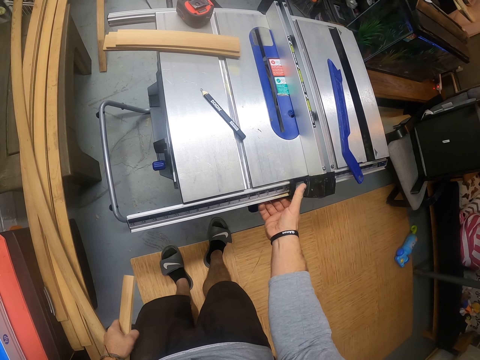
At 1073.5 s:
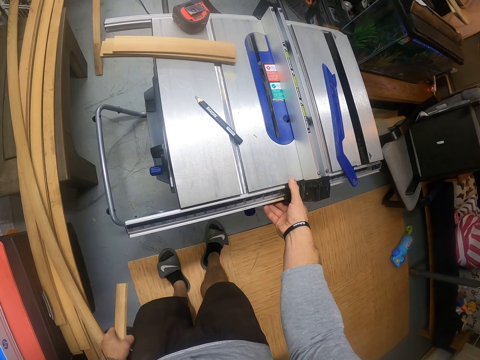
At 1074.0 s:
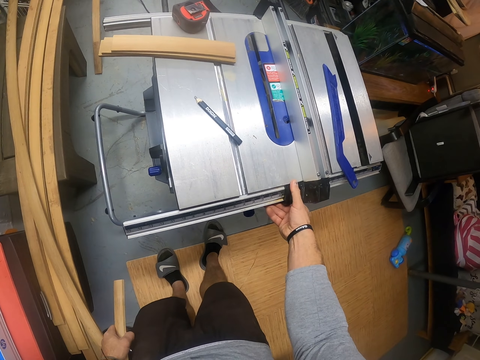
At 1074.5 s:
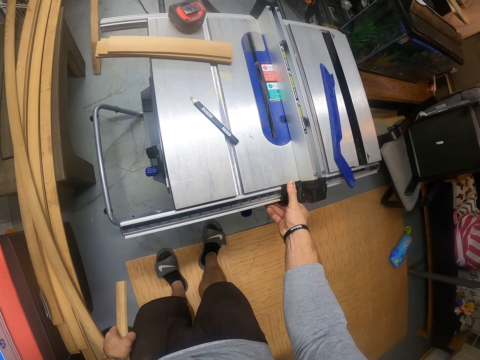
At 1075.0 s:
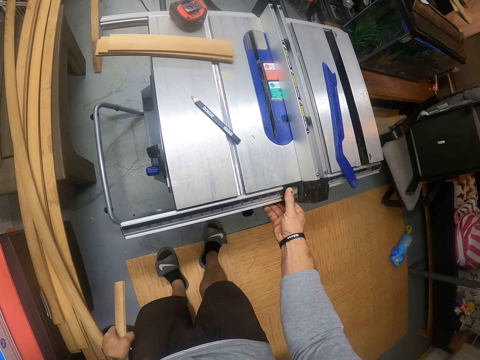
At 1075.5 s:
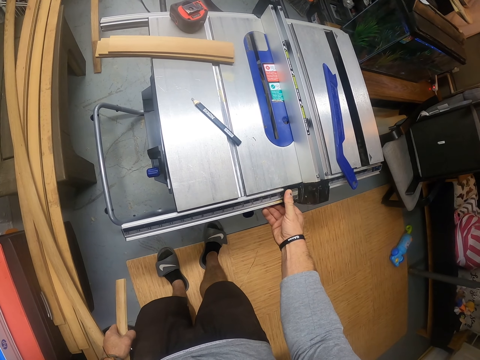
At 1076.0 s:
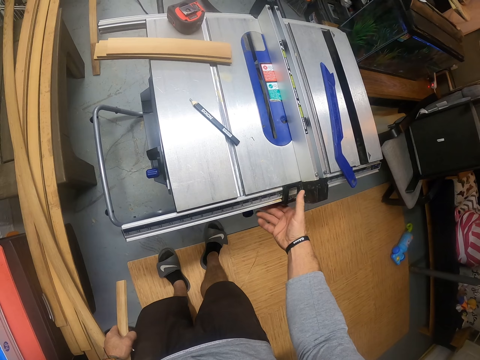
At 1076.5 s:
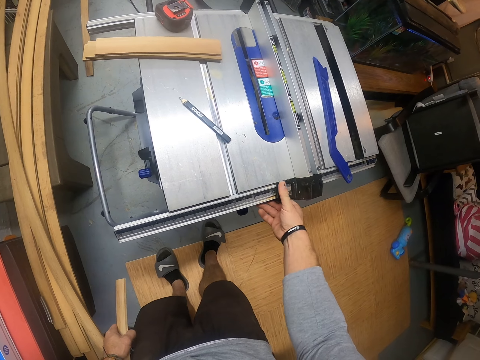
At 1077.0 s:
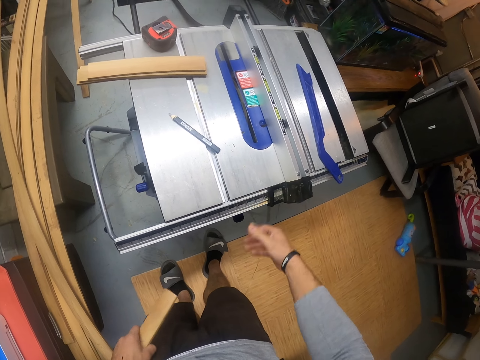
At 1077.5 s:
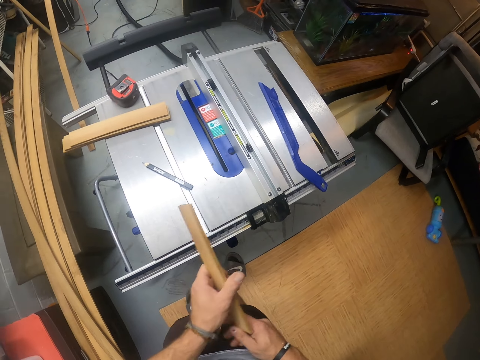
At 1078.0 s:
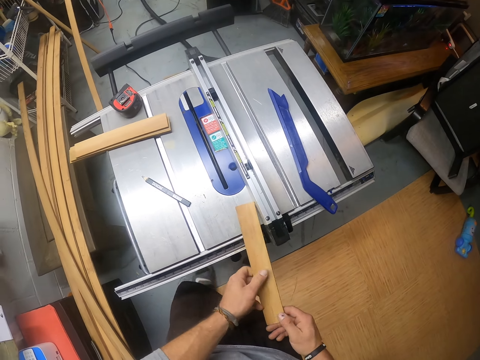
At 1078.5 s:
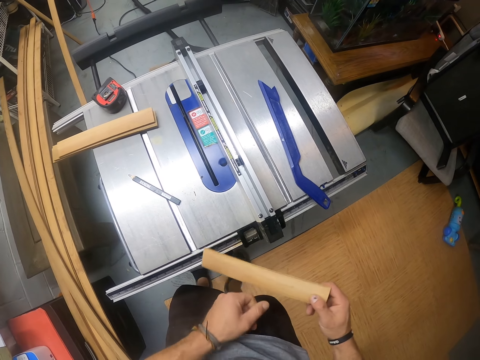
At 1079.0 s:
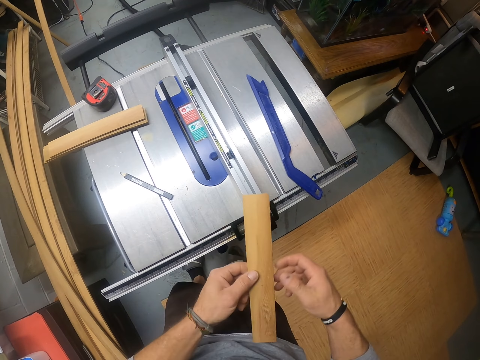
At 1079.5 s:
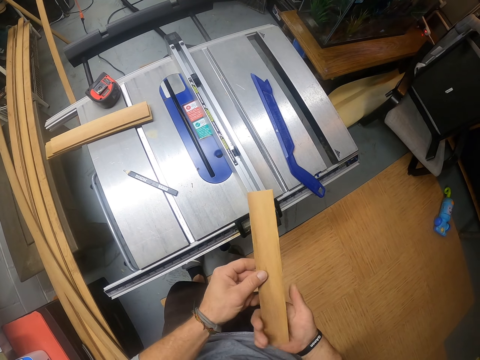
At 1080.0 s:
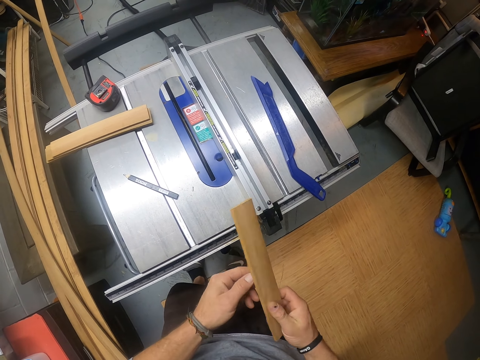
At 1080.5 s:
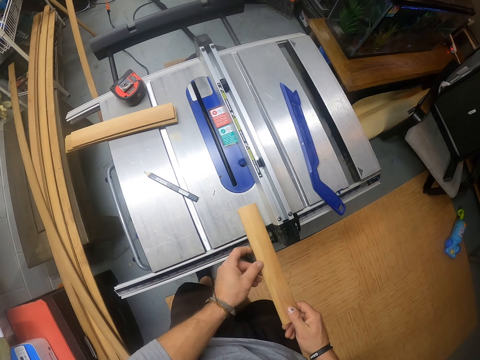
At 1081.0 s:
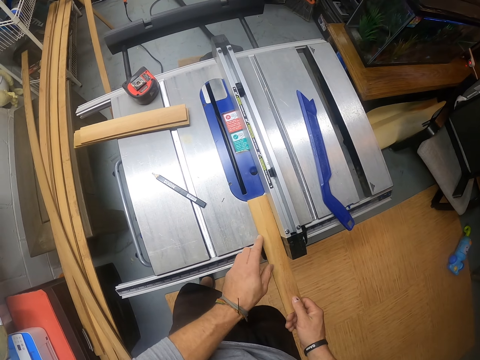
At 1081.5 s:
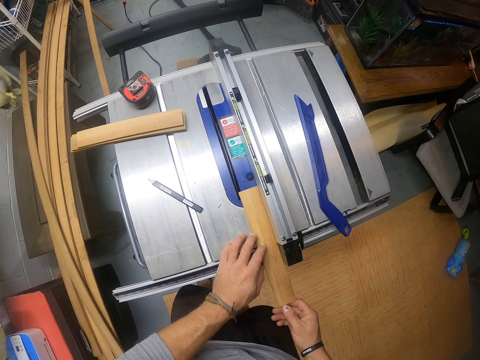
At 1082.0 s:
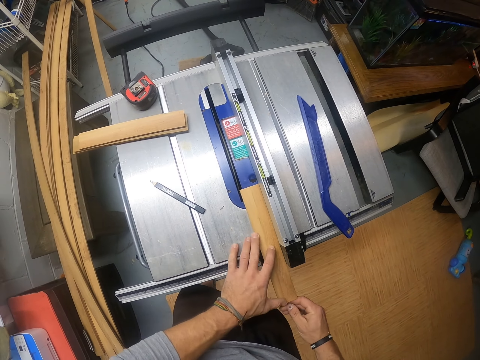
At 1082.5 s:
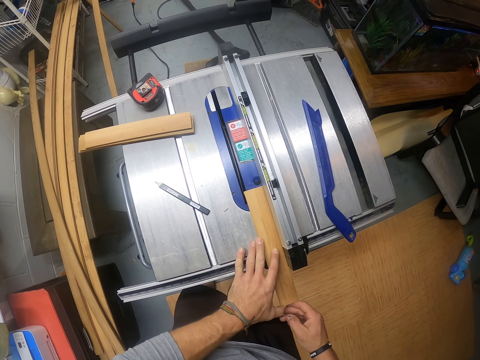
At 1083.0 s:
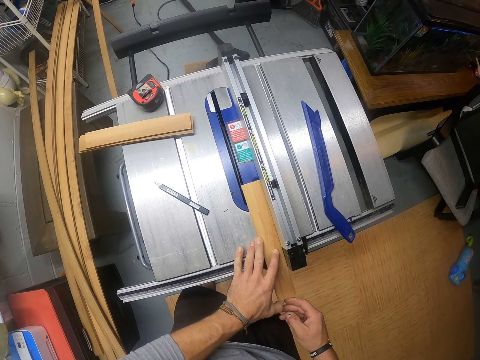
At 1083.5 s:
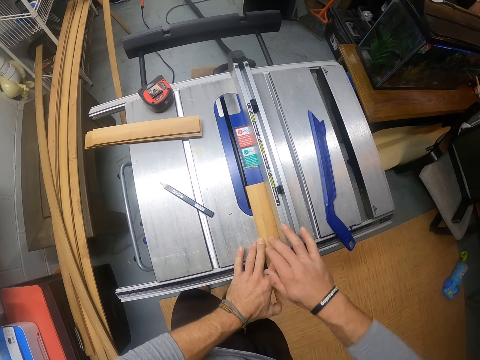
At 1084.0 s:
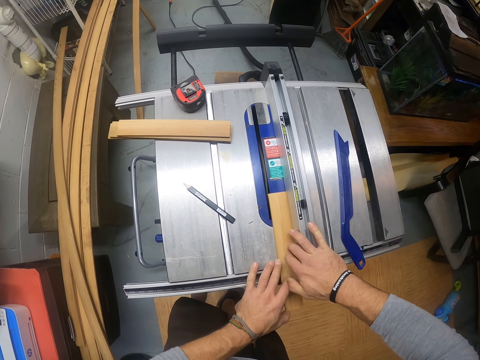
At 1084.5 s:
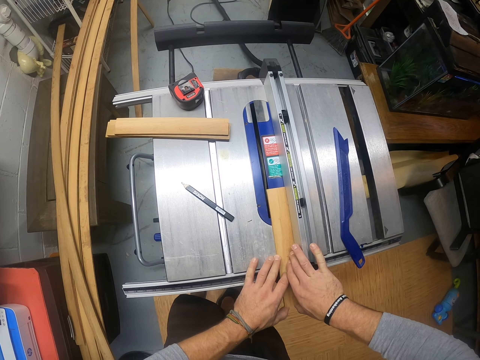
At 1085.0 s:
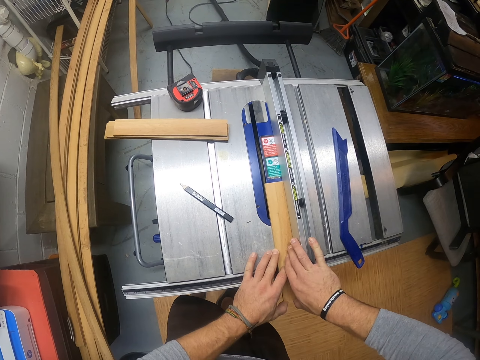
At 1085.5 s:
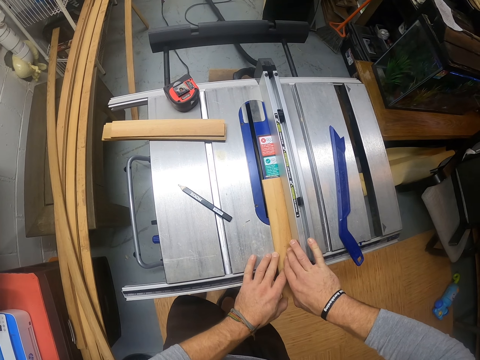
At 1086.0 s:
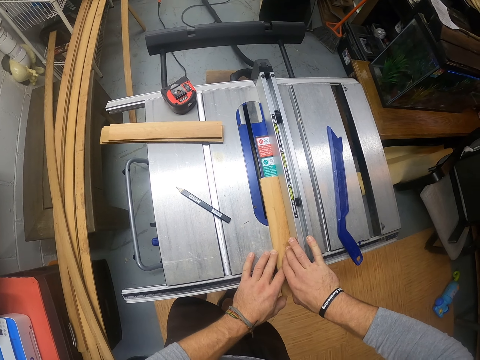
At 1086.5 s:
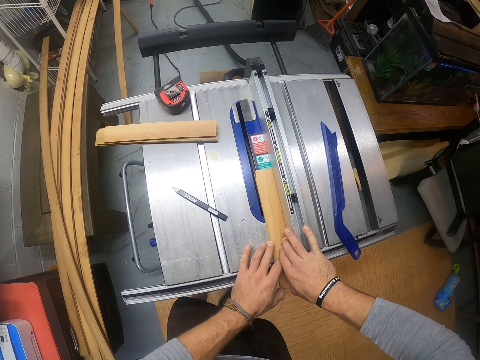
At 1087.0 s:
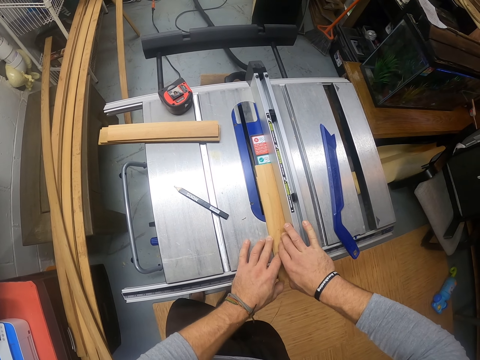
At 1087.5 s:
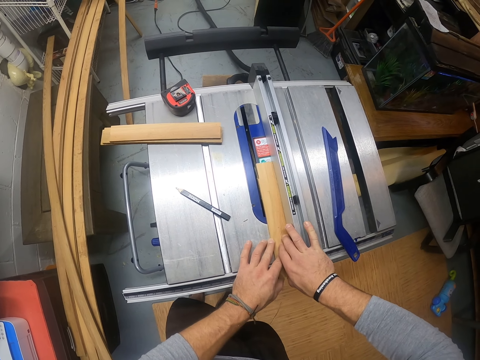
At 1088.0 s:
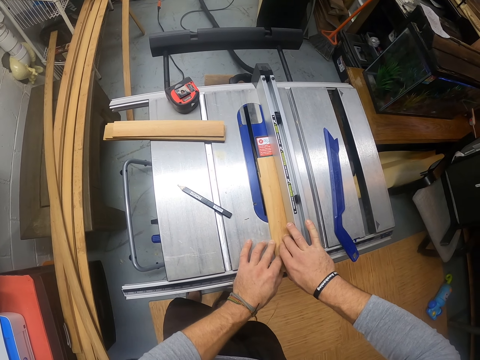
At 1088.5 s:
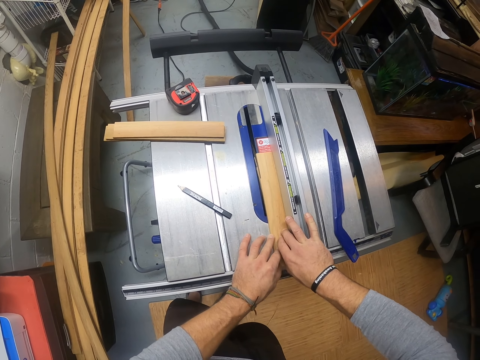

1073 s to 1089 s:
The camera wearer touches the table saw with his right hand. He holds a piece of wood. He checks the plank with both hands. He turns the piece of wood. He cuts the plank in the table saw with both hands. He slides the piece of wood on the table saw. He cuts the piece of wood.

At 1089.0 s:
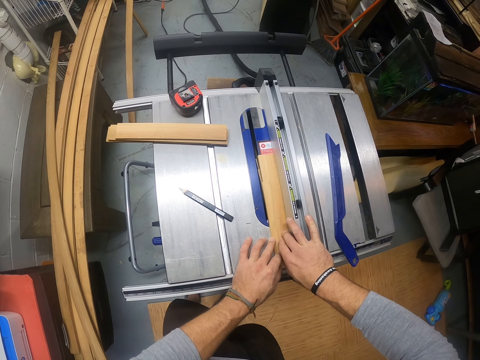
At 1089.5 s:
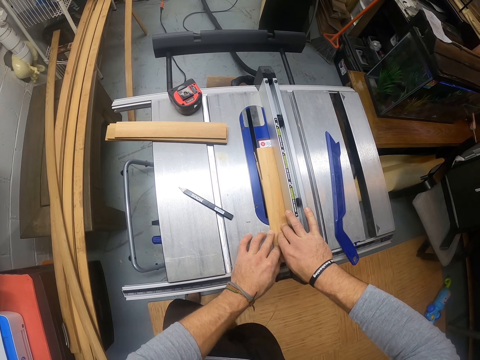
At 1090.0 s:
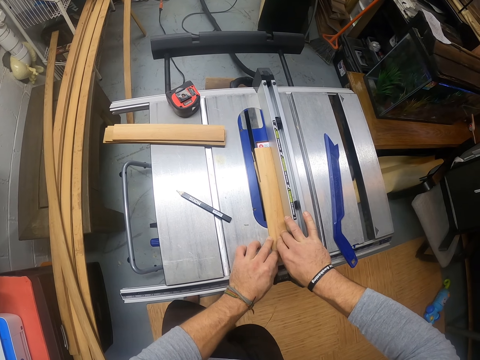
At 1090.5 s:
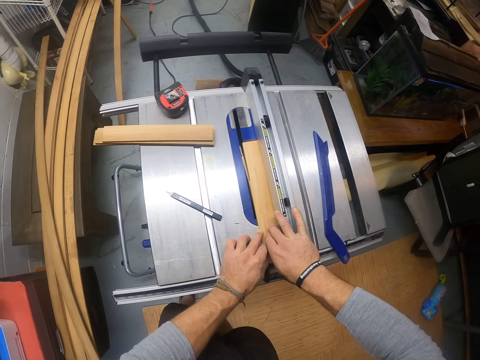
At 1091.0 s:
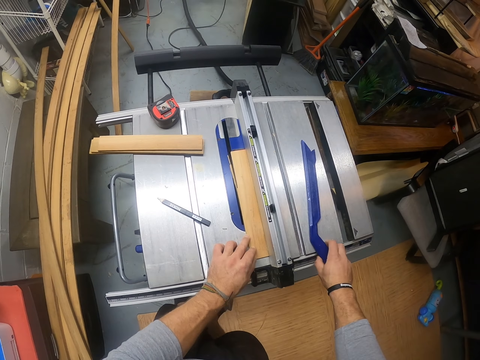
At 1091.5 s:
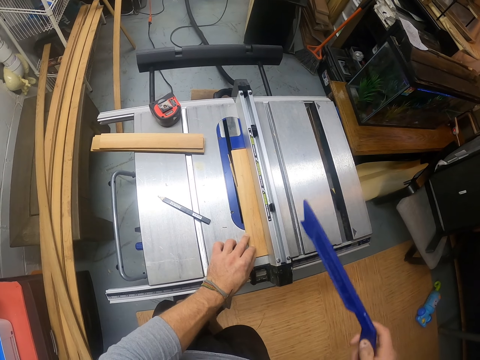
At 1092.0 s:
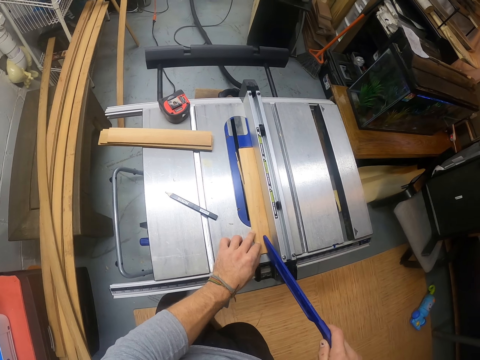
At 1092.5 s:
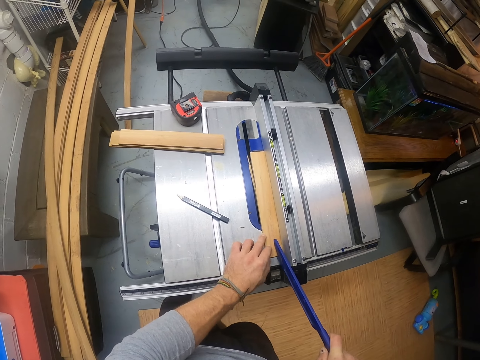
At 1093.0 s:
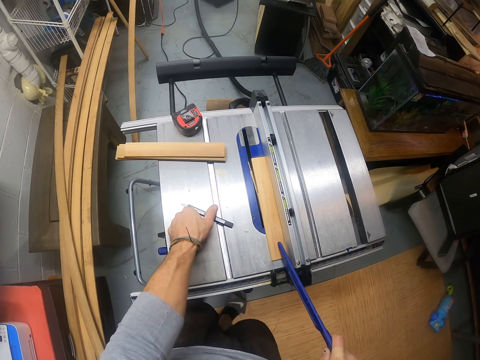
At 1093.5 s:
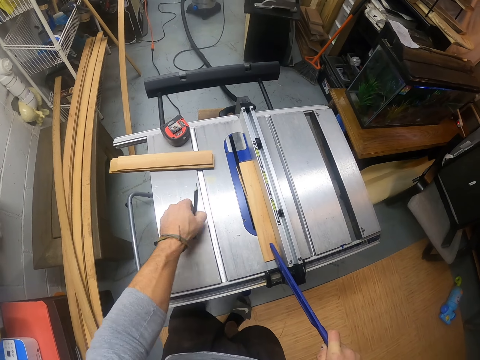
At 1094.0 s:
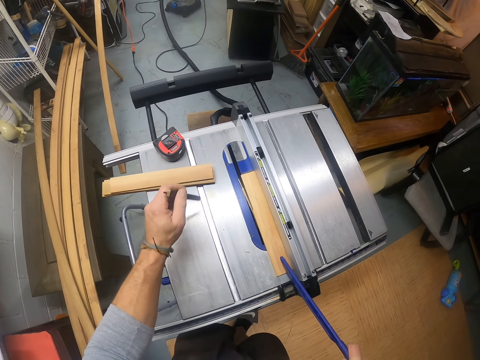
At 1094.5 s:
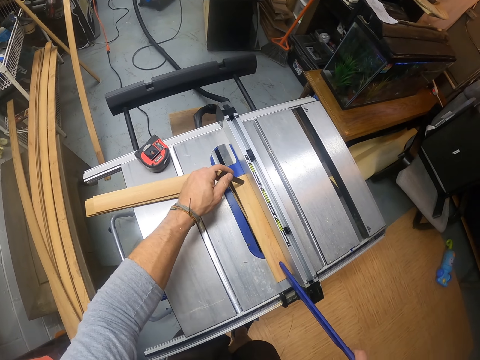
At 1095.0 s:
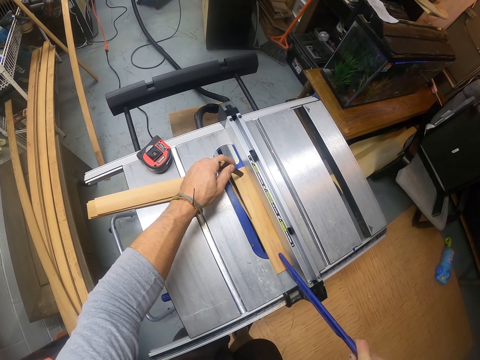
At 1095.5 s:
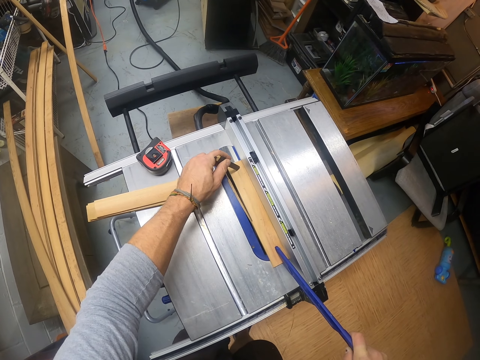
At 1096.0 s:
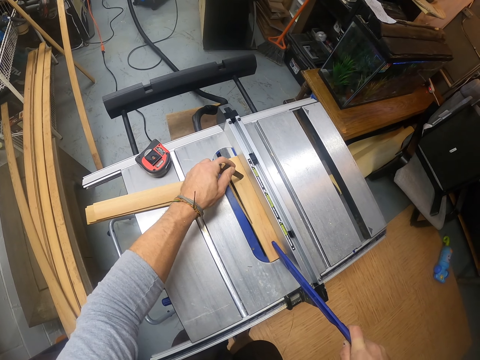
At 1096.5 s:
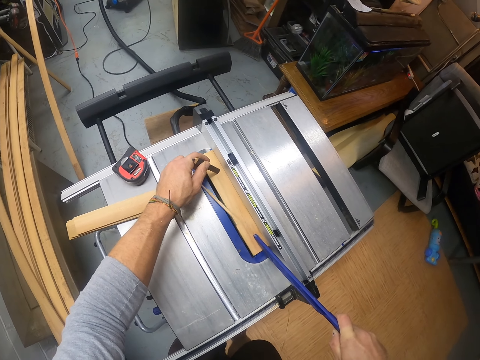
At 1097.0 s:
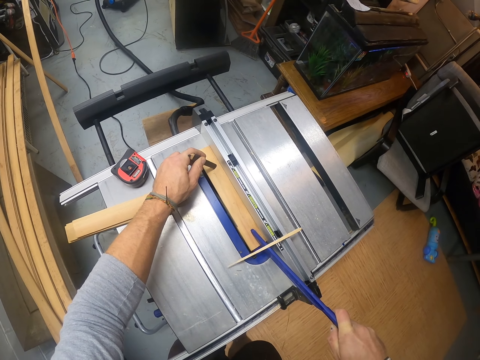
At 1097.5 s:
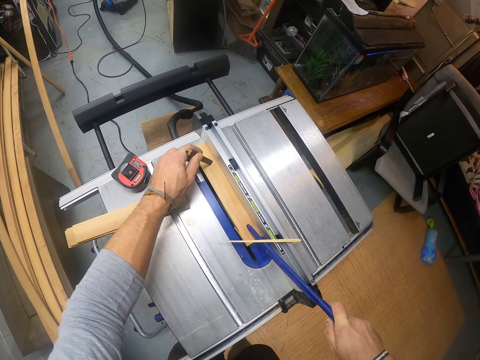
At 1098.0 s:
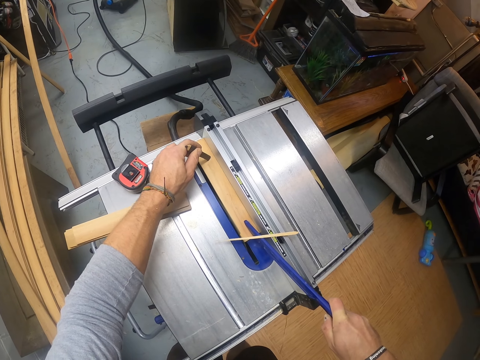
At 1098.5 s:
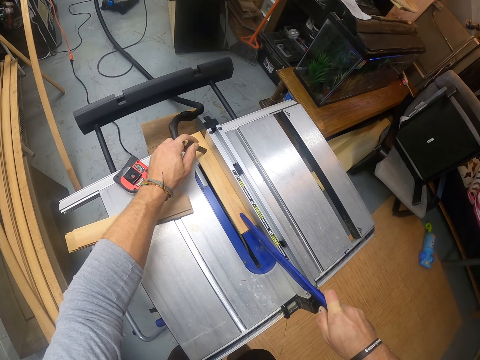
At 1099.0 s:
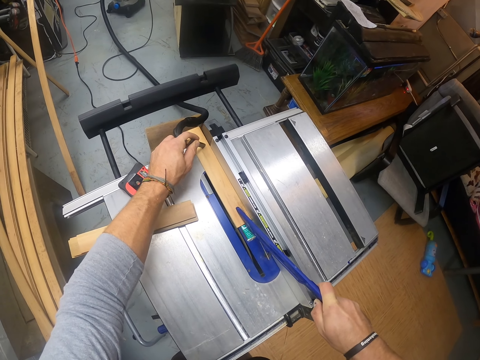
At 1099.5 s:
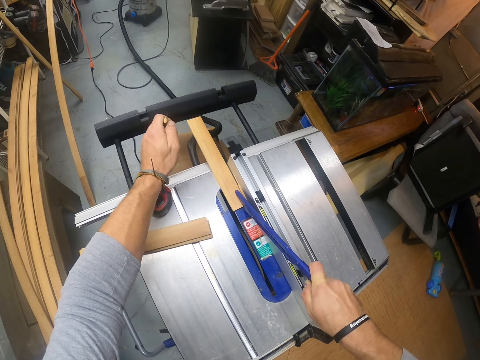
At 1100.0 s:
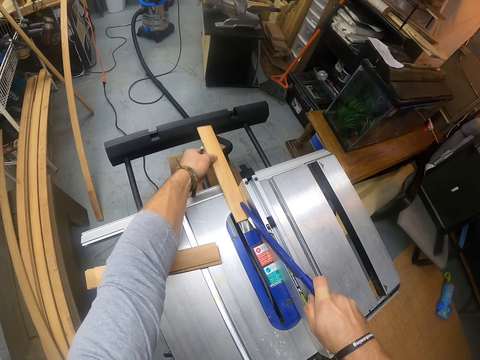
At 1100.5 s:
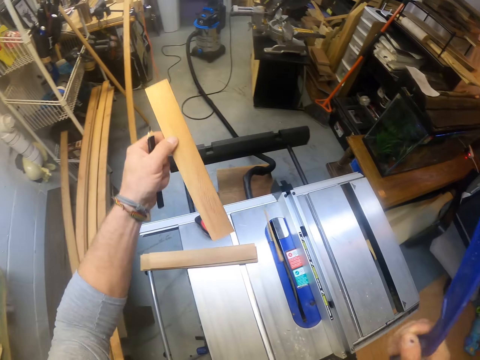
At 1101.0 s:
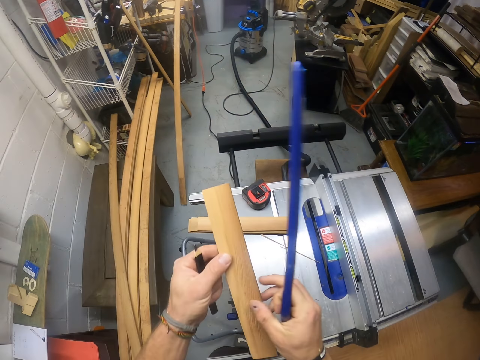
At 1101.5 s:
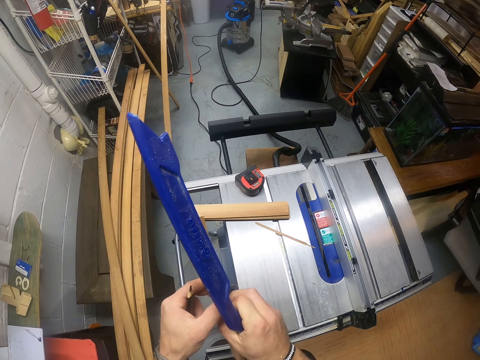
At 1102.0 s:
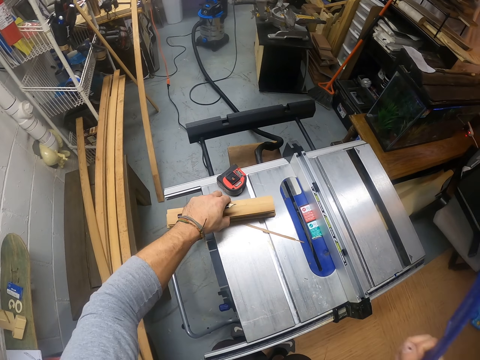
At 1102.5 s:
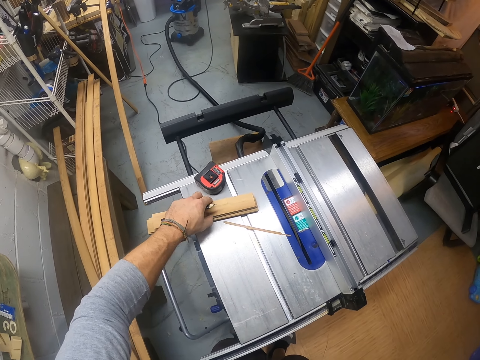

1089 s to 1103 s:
The camera wearer picks the push stick on the table saw with his right hand. He holds something. He holds a piece of wood with something. He pushes the plank on the table saw with the push stick in his right hand. He picks the pencil on the table saw with his left hand. He holds the pencil. He holds the plank on the table saw with the pencil in his left hand. He places the pencil on the piece of wood. He pushes the piece of wood with the push stick. He picks the piece of wood from the wood cutting machine with his left hand. He holds the piece of wood with both hands. He places the piece of wood on a pile of wood on the wood cutting machine with his left hand.
